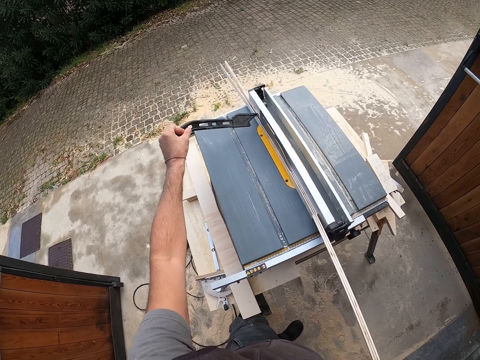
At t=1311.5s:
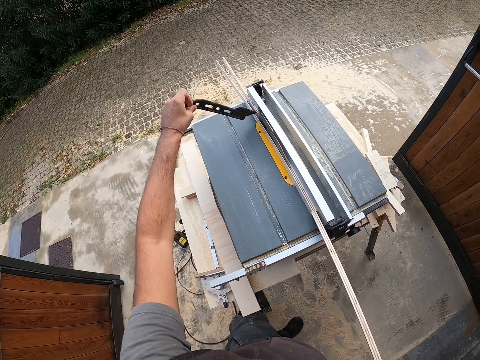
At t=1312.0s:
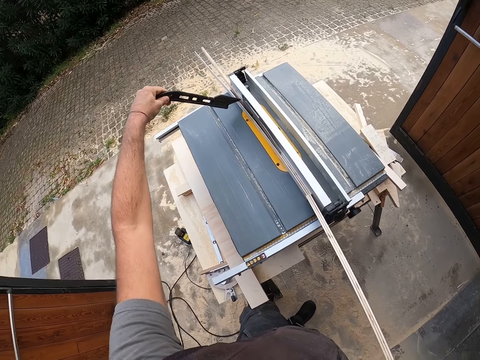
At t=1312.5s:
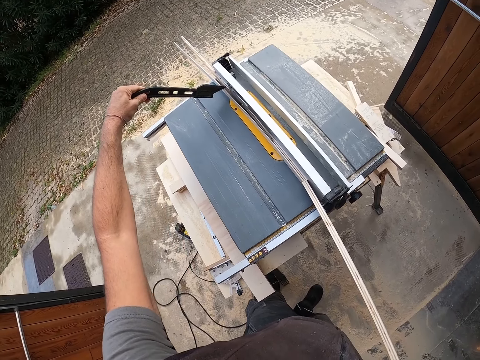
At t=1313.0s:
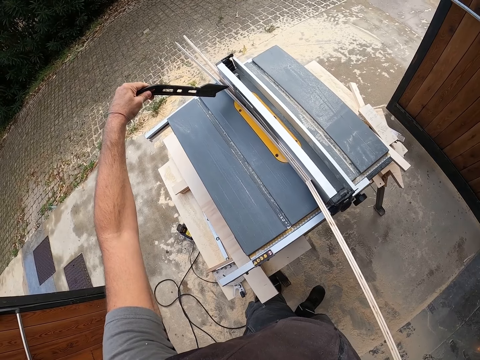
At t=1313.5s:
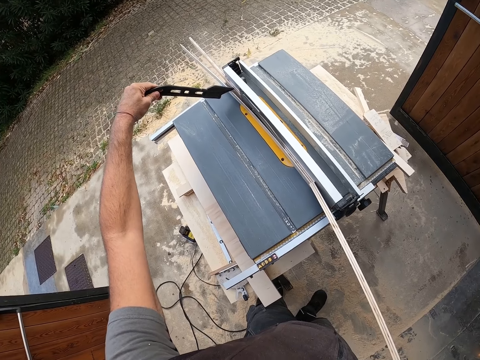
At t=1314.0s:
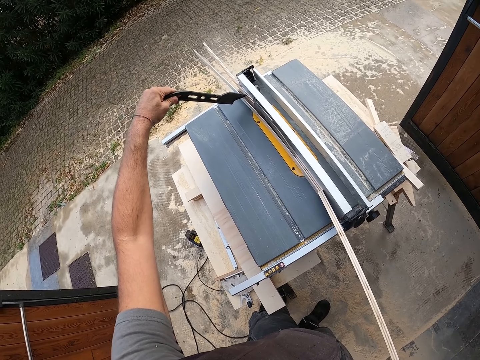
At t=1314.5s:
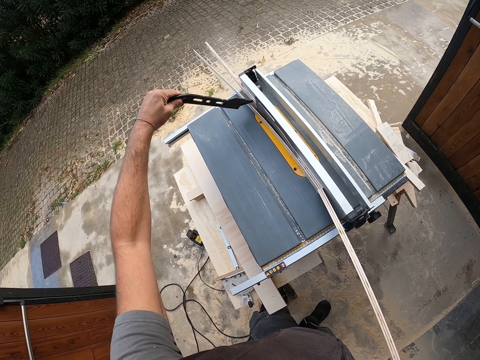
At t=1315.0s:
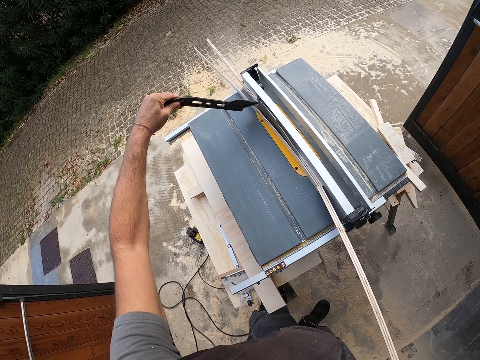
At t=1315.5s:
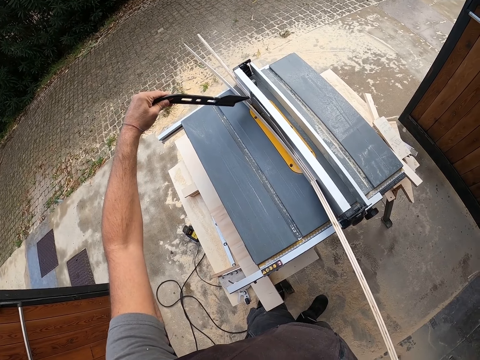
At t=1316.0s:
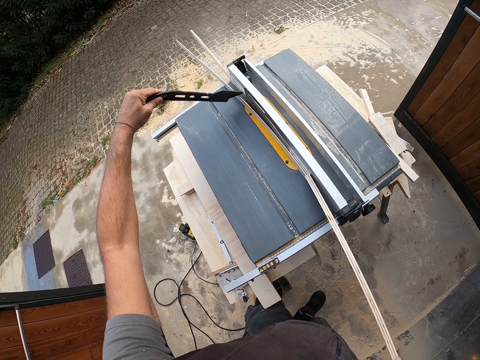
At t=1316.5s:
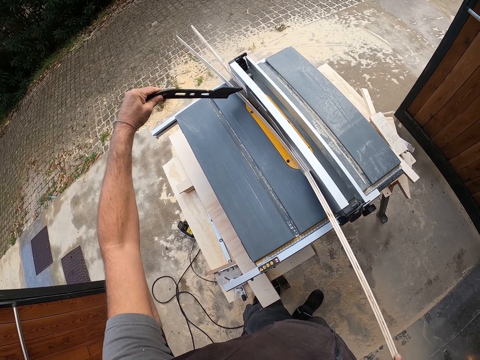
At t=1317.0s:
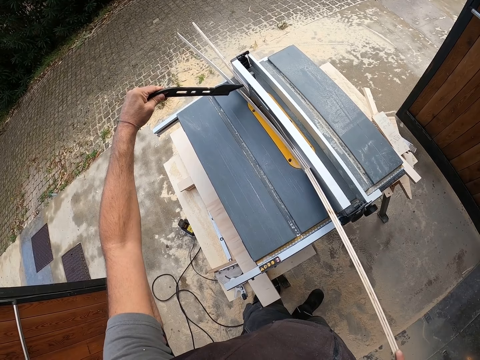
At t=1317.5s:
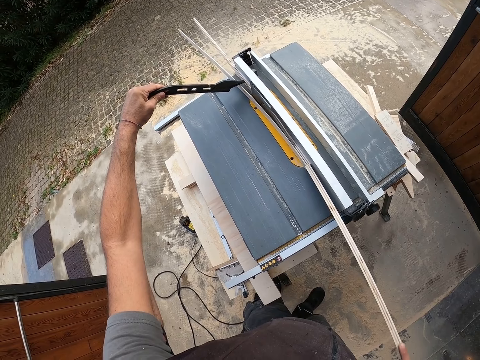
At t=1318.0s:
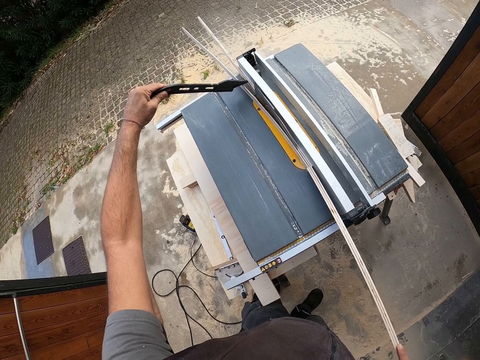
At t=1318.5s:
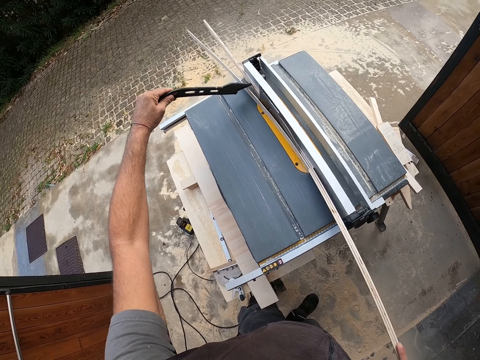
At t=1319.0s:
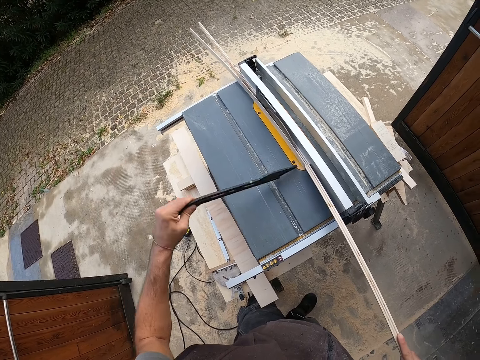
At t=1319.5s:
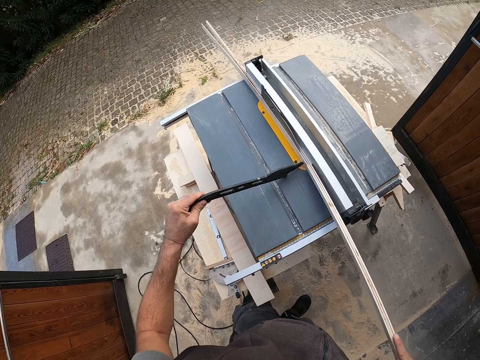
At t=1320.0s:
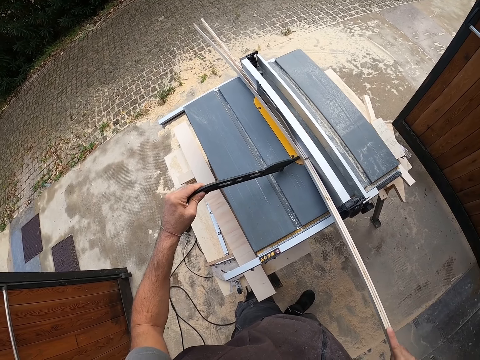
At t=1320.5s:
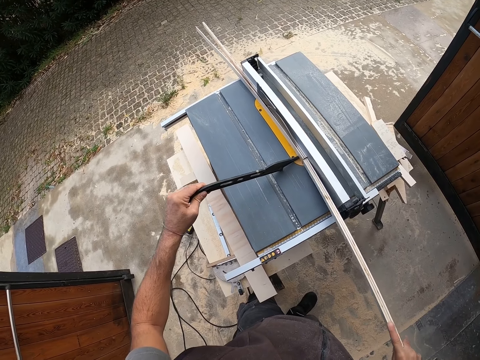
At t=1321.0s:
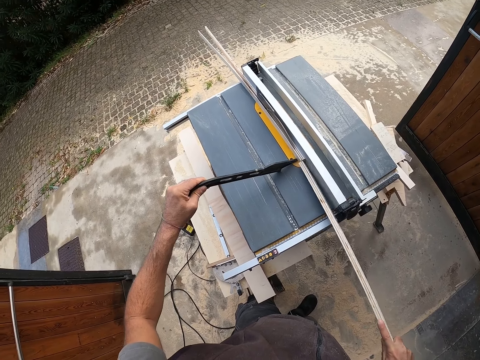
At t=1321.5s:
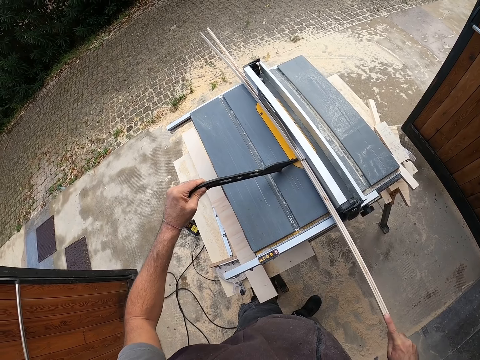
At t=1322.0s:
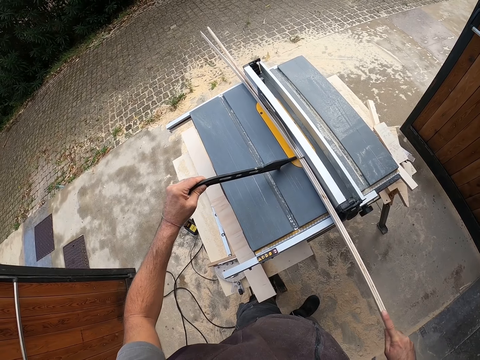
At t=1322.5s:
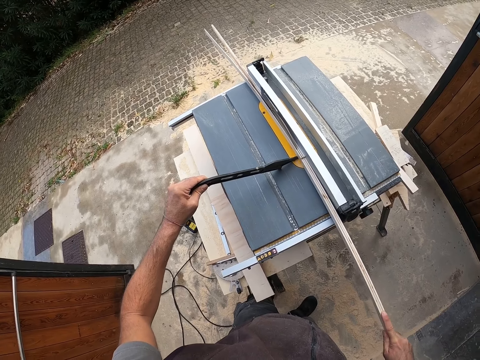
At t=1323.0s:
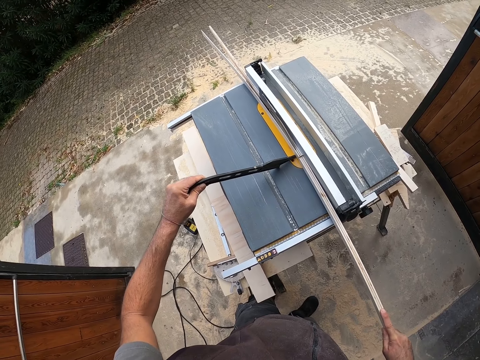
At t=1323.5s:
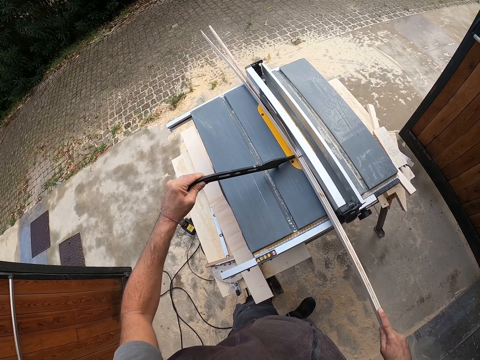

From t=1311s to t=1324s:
The camera wearer separates the split wood with the push stick in his left hand. He holds the piece of wood with the push stick or piece of metal. He moves the piece of metal. He supports the unsplit wood with the push stick in his left hand.

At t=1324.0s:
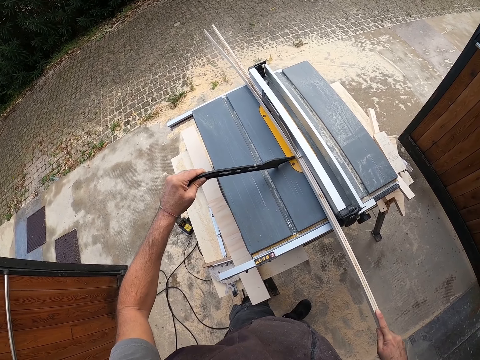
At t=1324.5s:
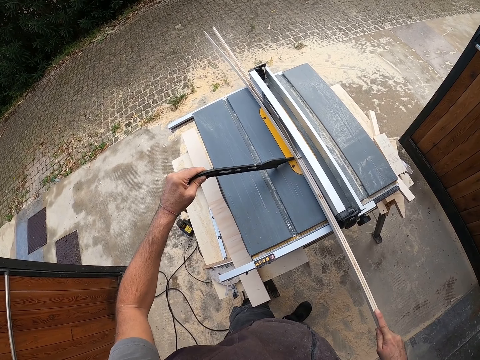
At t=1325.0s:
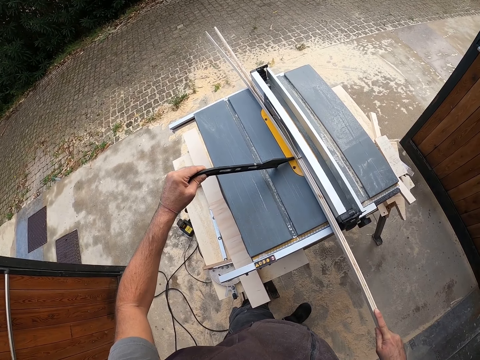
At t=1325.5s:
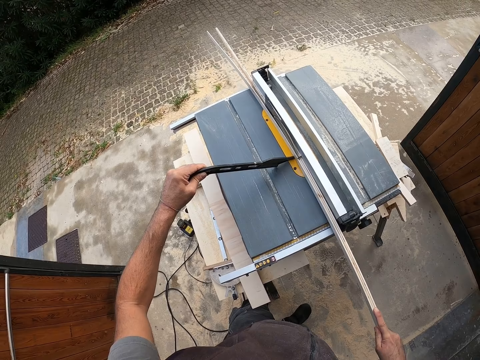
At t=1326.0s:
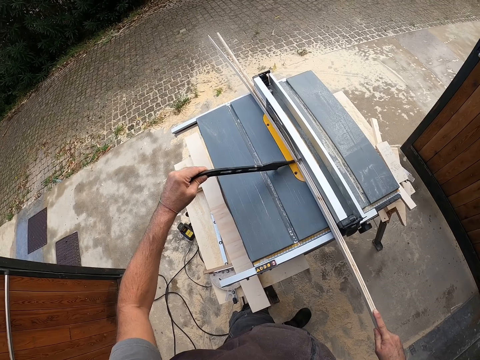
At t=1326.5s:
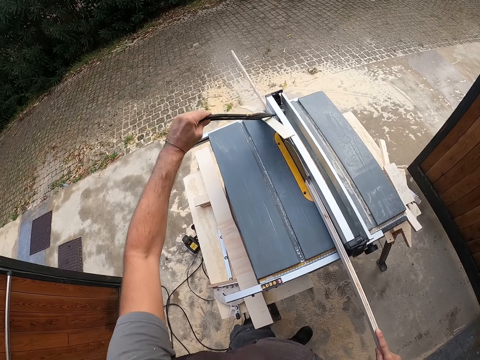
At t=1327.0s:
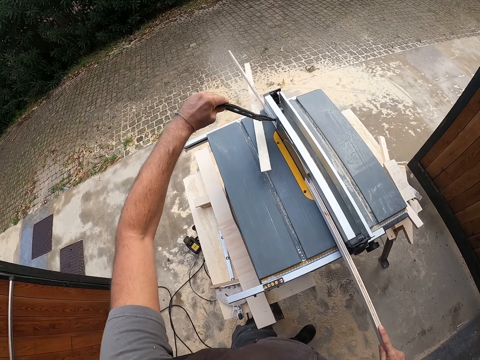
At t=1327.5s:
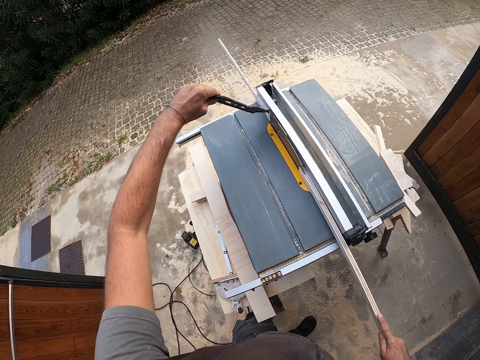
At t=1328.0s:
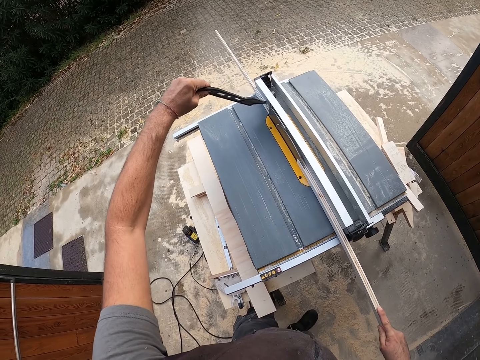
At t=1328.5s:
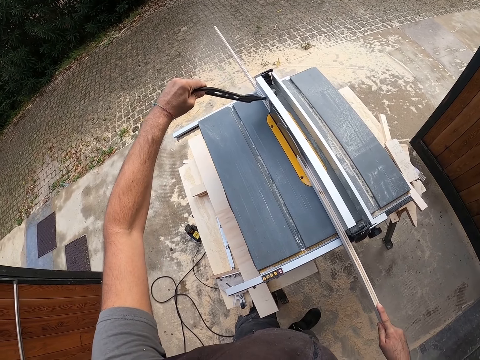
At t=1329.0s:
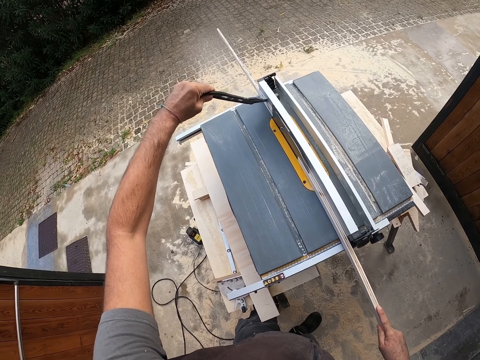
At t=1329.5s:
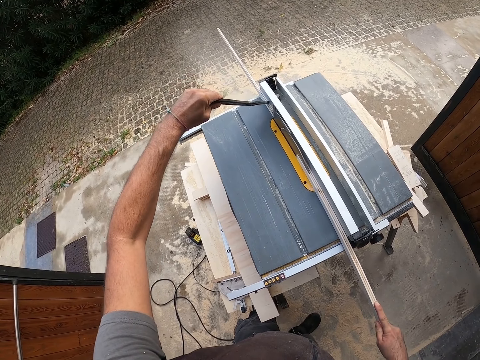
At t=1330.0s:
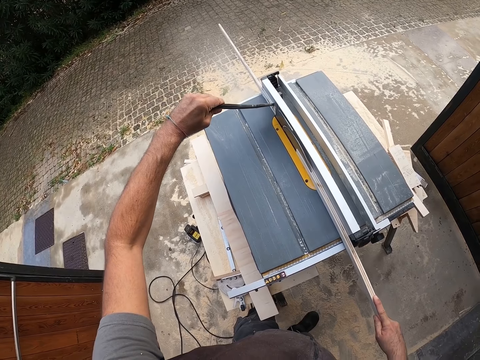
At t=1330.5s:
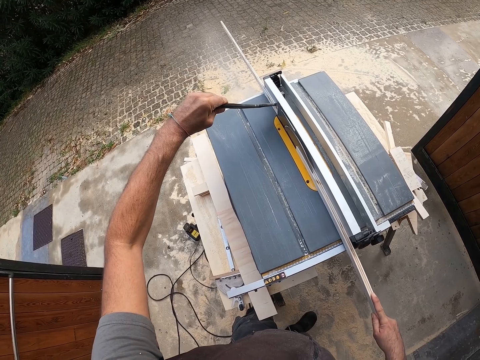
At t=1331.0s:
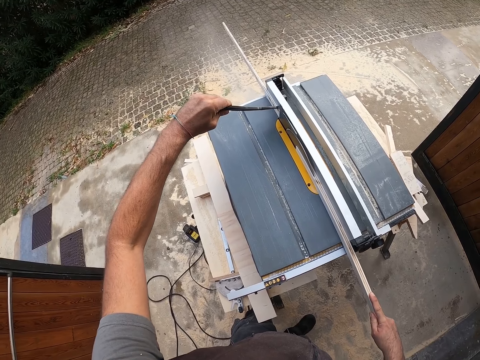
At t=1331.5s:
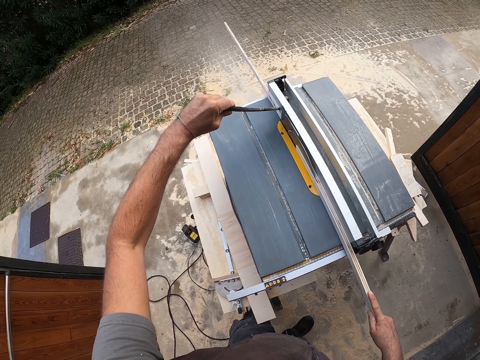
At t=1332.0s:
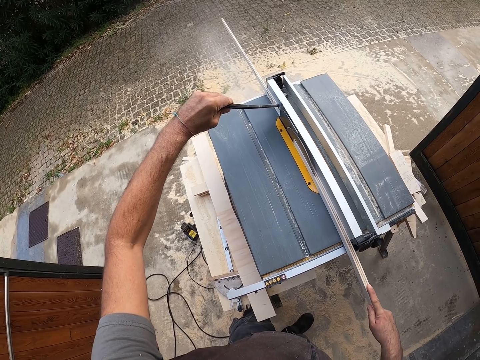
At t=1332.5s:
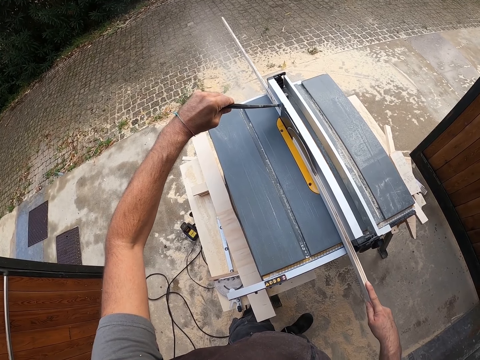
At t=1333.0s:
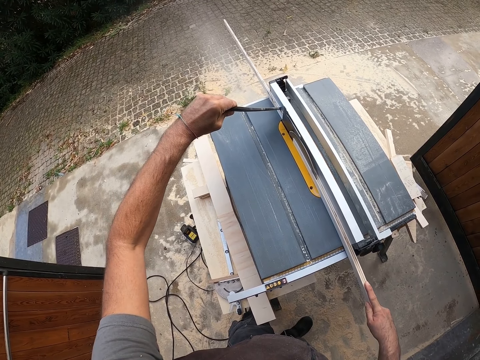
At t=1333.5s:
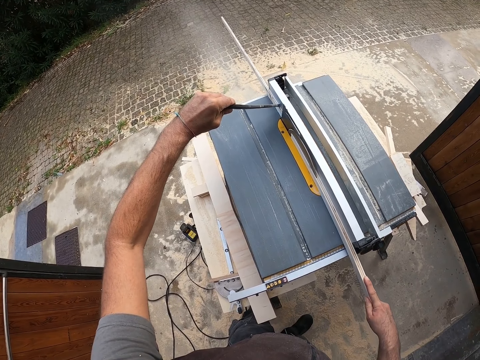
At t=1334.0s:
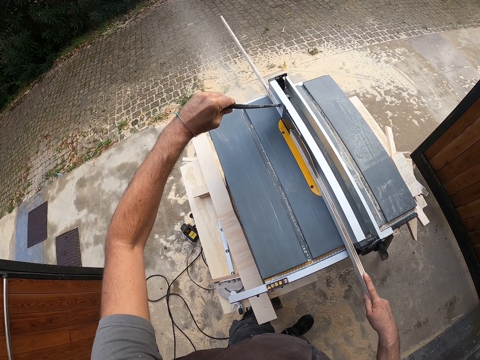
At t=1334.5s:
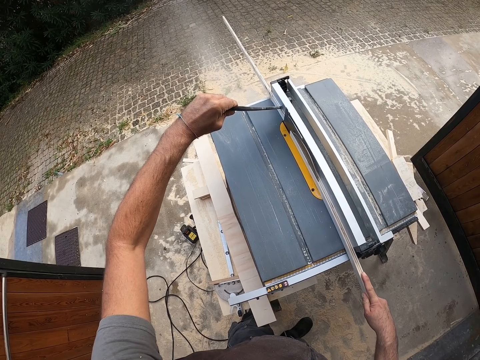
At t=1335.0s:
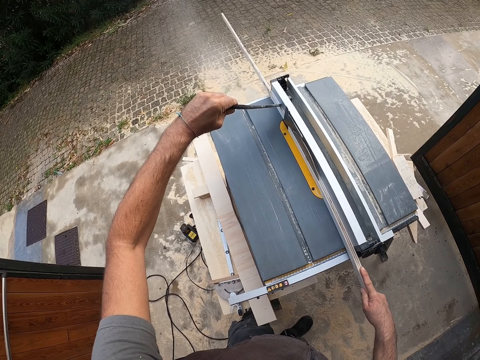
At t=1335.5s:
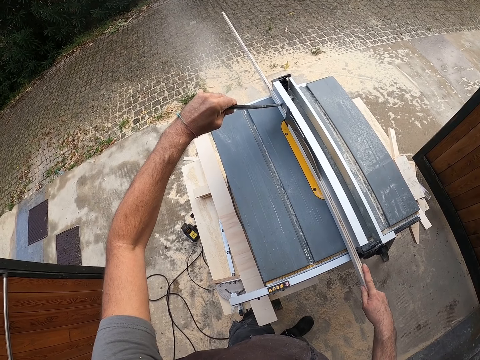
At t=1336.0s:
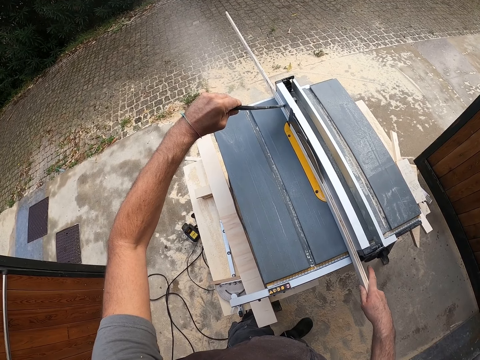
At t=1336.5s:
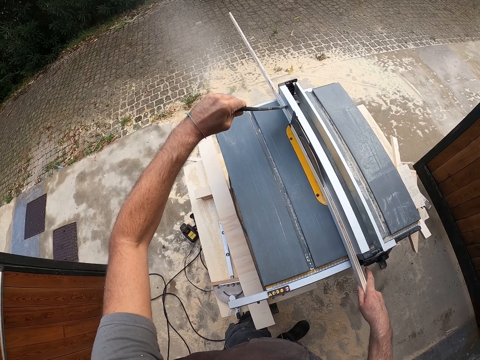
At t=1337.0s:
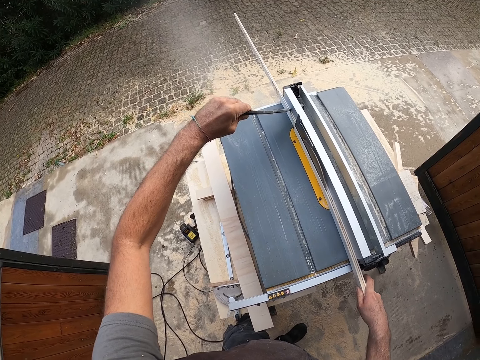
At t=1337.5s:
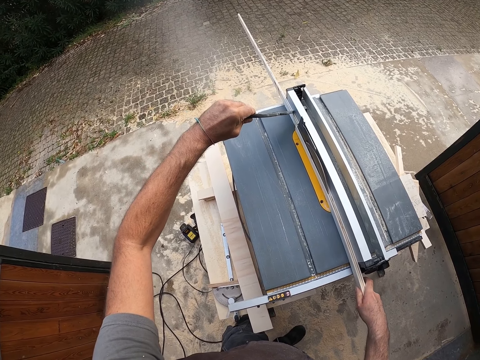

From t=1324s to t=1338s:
The camera wearer supports the split wood with the push stick in his left hand. He cuts the other piece of wood with the table saw machine.
